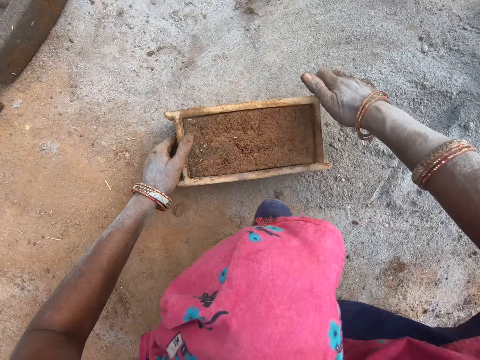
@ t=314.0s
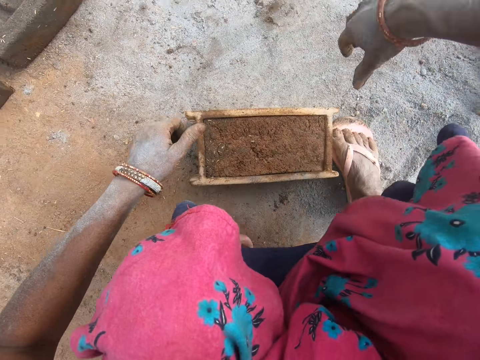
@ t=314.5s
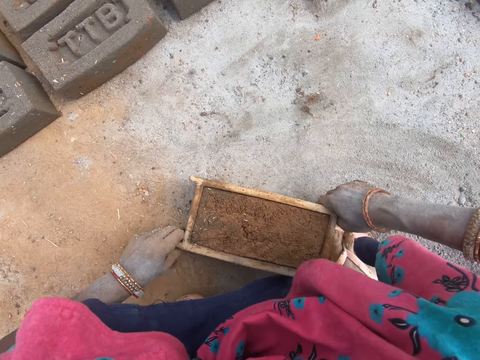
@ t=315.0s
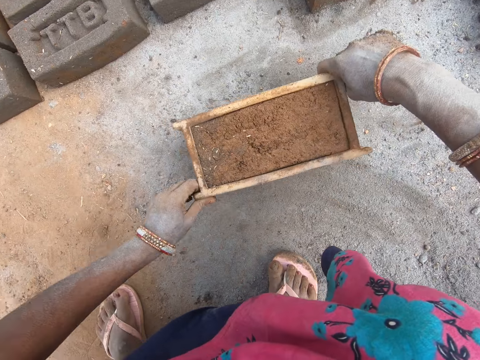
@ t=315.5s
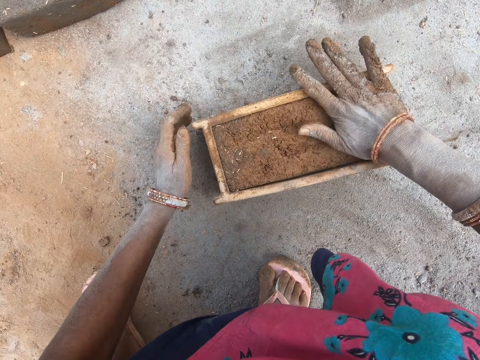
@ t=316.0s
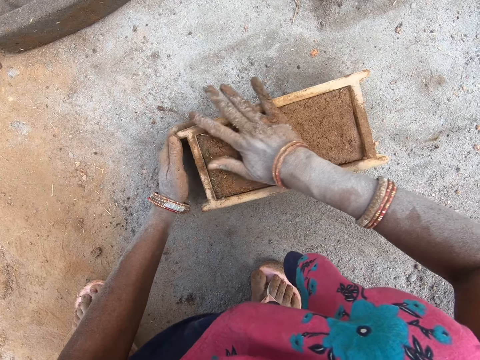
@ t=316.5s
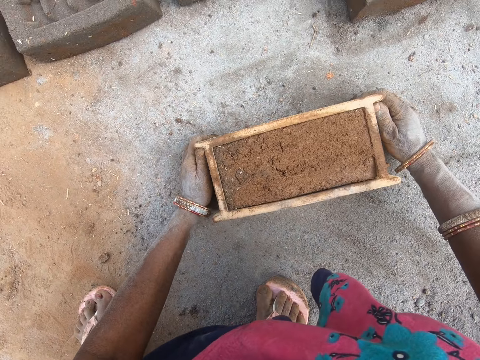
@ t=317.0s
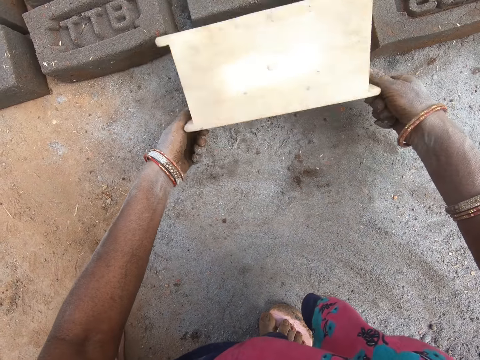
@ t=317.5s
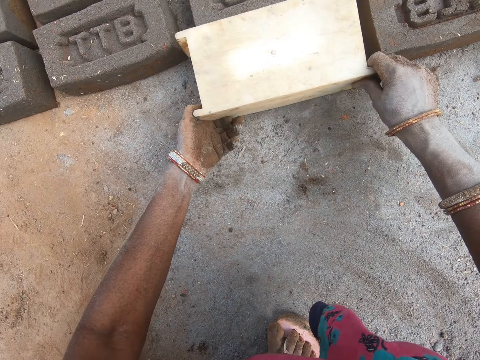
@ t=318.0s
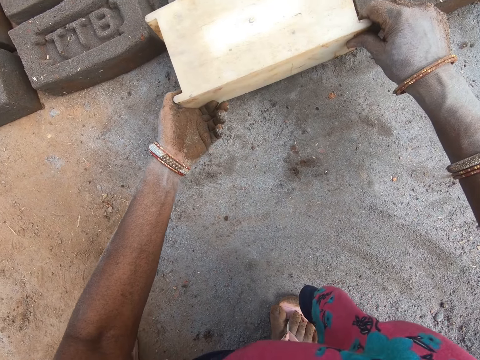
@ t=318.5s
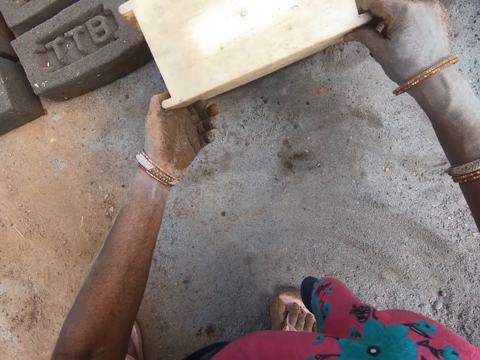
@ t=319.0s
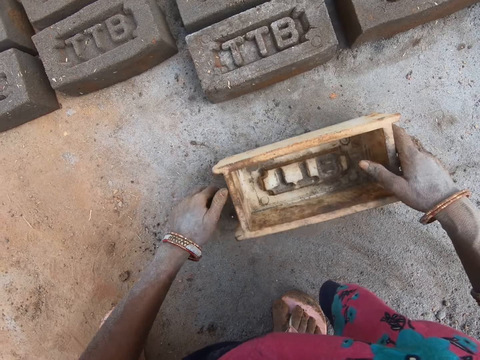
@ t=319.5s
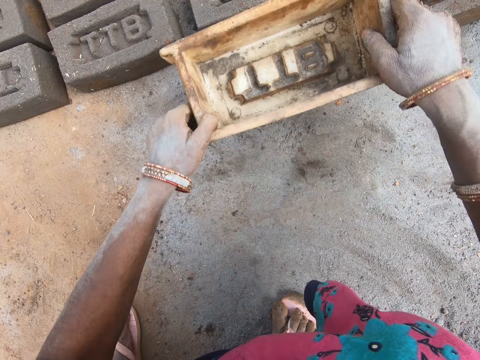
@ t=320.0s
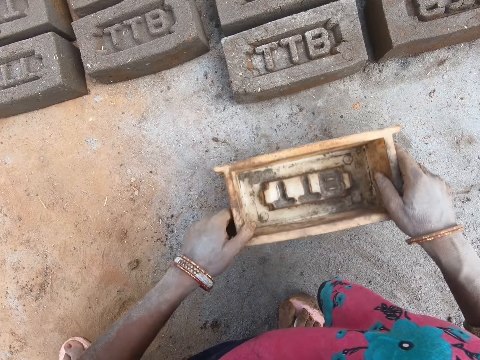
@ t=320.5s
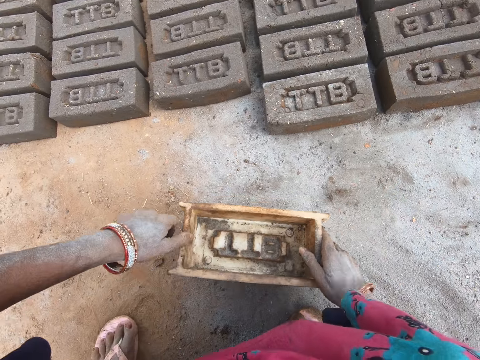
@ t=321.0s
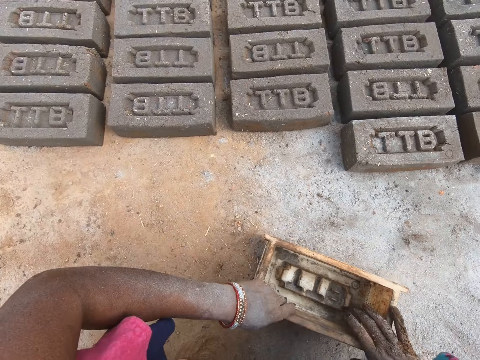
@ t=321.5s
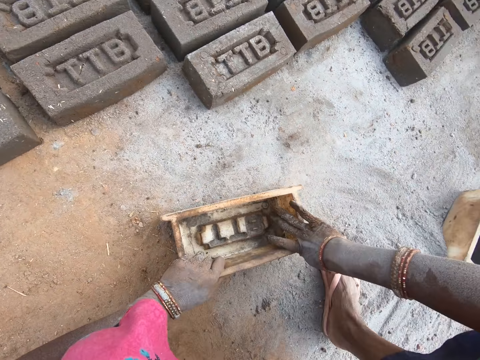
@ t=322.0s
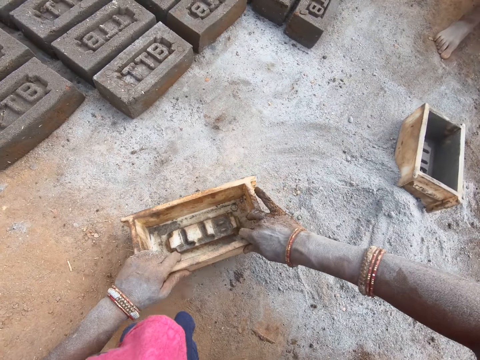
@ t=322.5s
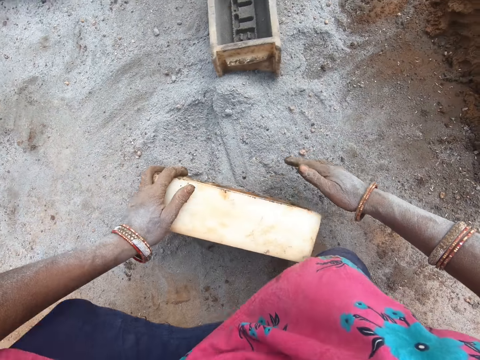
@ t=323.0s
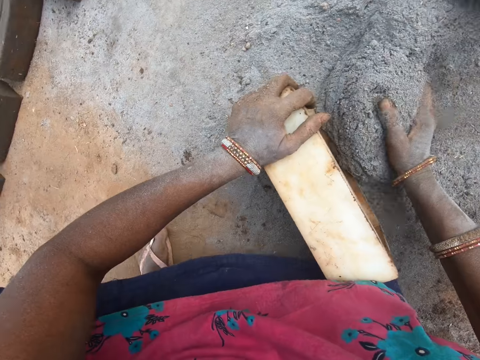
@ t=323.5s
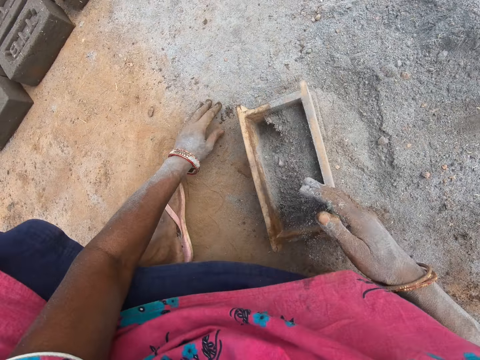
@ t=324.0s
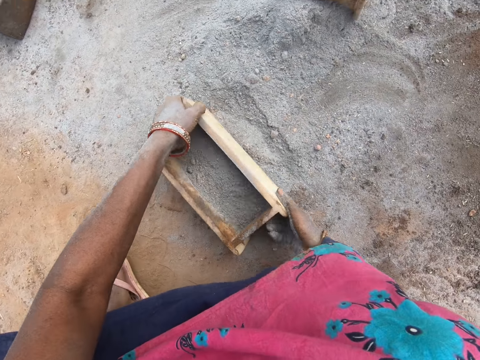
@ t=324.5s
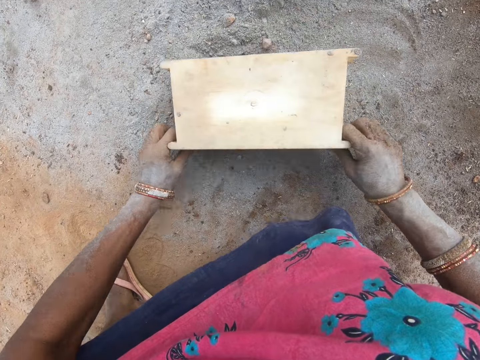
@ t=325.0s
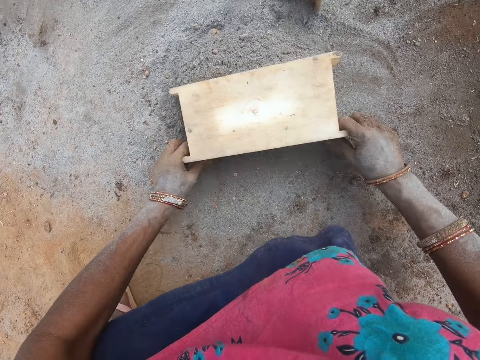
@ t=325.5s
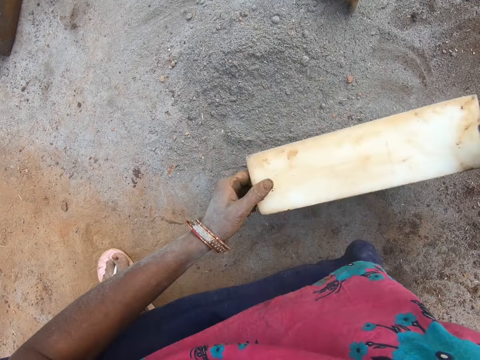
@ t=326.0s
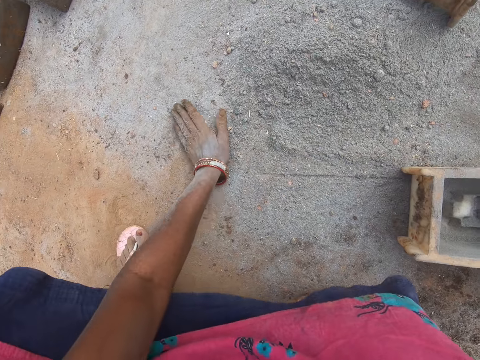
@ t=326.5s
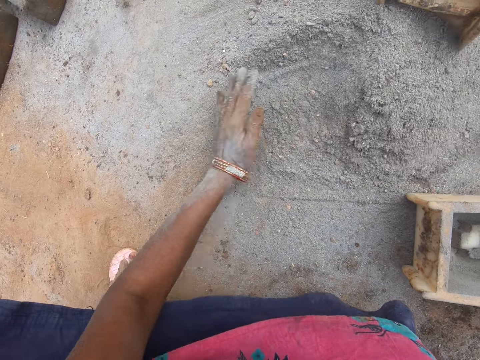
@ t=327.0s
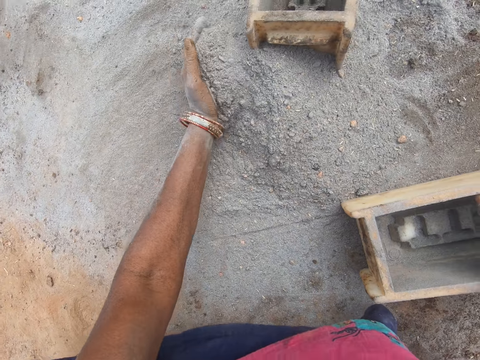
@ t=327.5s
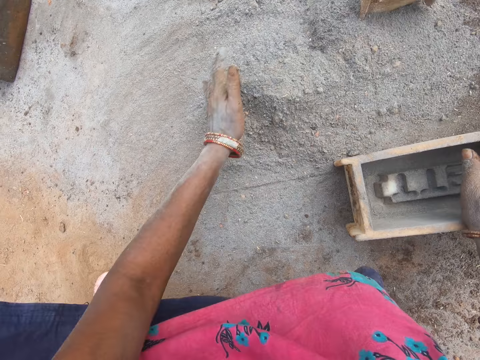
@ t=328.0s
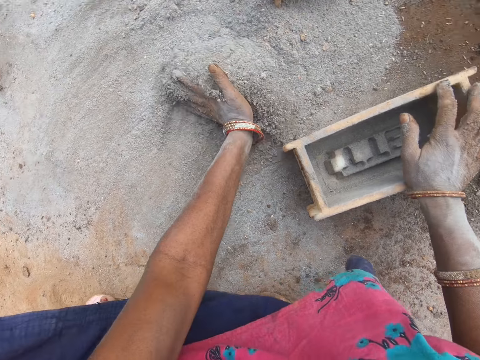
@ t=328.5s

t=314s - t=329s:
The camera wearer puts the brick mold on the ground. She picks up the brick mold. She puts the brick mold down. She smears the top of the brick mold with her right hand. She puts the brick on the ground. She turns the brick mold upside down. She removes the brick mold from the mold. She puts the brick mold on the ground. She picks up the brick mold. She presses the brick with the brick mold. She puts the brick mold on the ground. She holds the brick mold with both hands. She puts the sand or soil in the brick mold. She flips the brick mold. She pours the sand on the ground. She moves the sand with the brick mold. She spreads the soil on the ground. She puts the brick mold on the ground. She puts the sand on the side with the hand. She spreads the soil with the left hand.

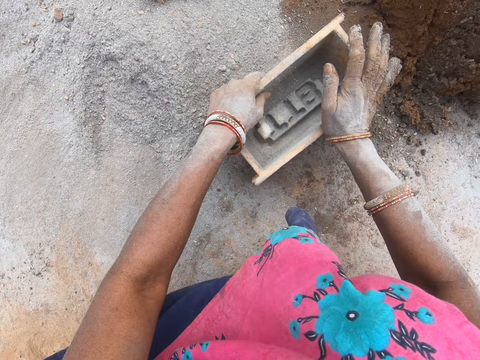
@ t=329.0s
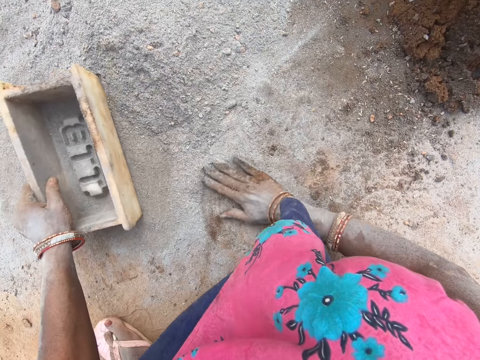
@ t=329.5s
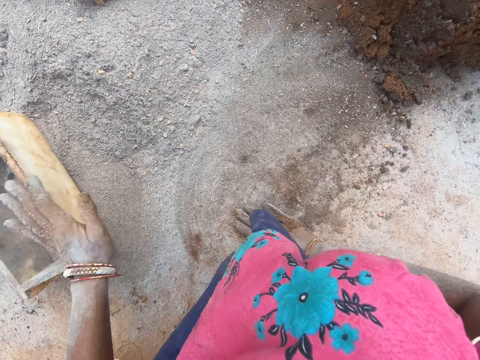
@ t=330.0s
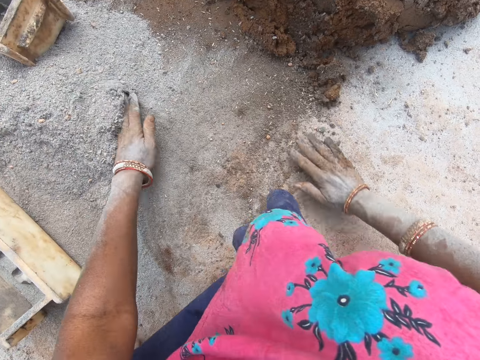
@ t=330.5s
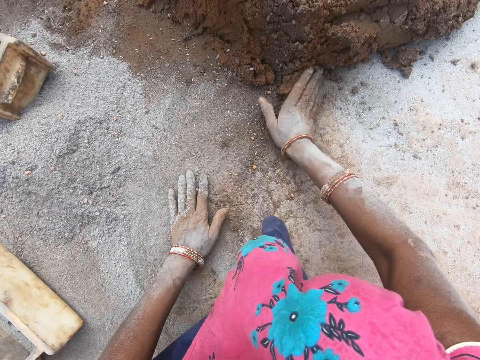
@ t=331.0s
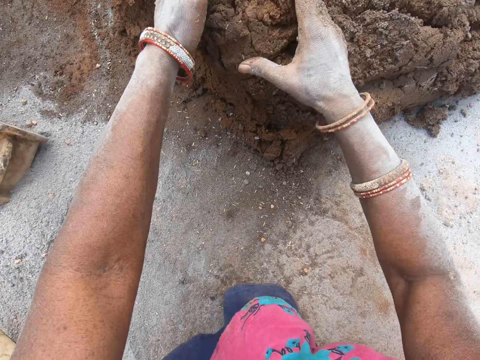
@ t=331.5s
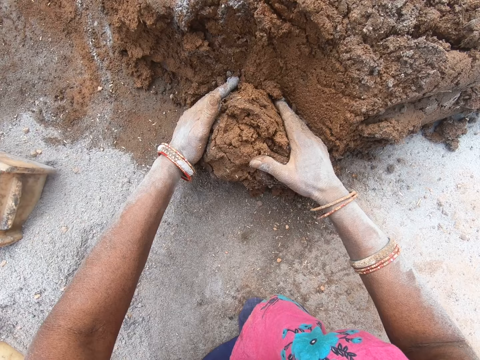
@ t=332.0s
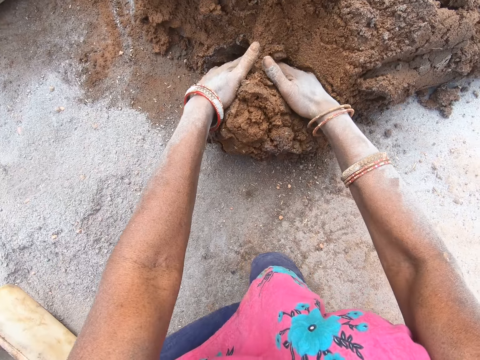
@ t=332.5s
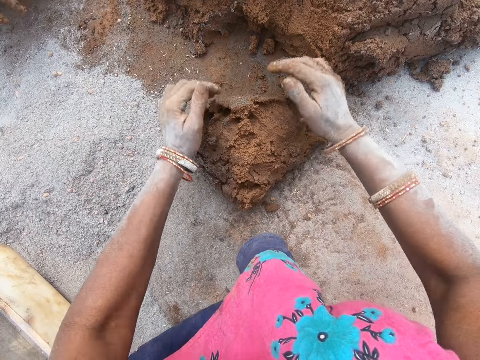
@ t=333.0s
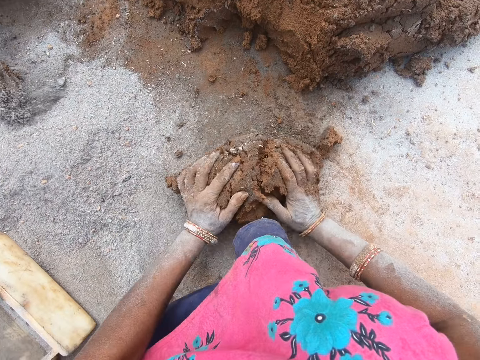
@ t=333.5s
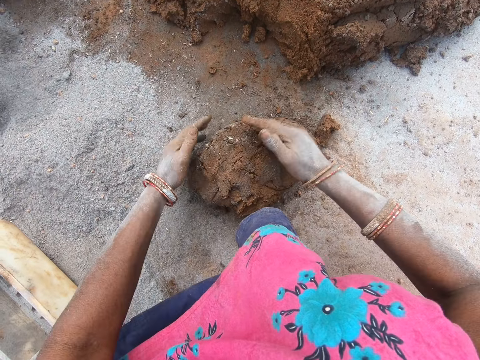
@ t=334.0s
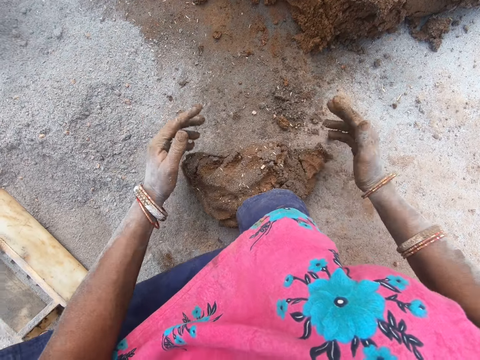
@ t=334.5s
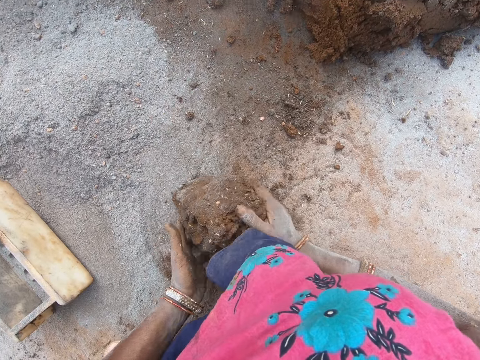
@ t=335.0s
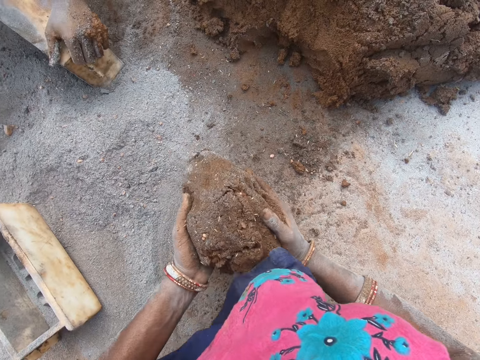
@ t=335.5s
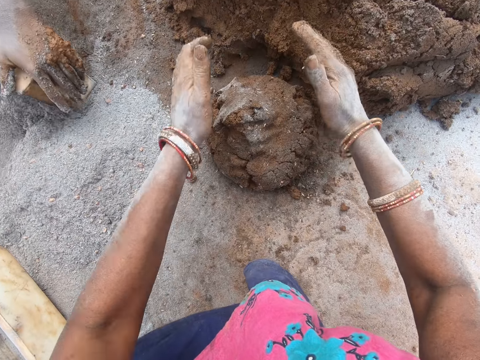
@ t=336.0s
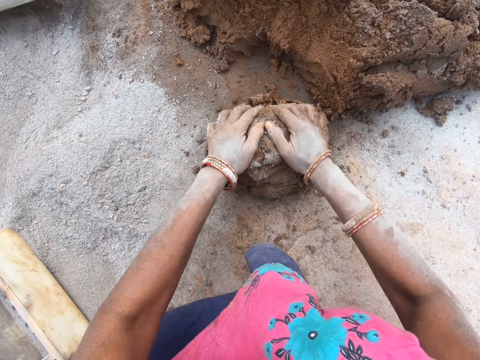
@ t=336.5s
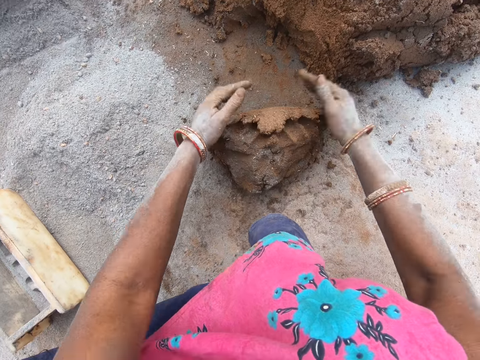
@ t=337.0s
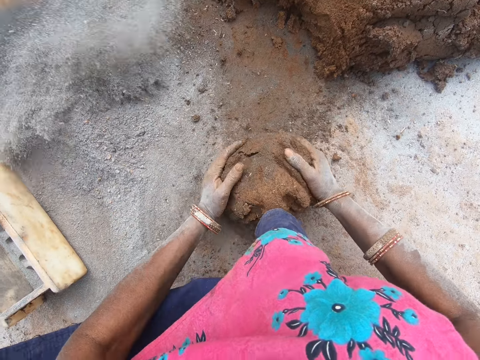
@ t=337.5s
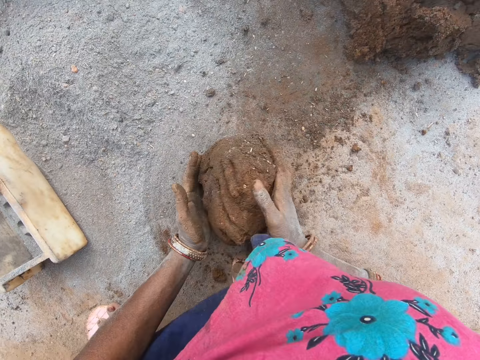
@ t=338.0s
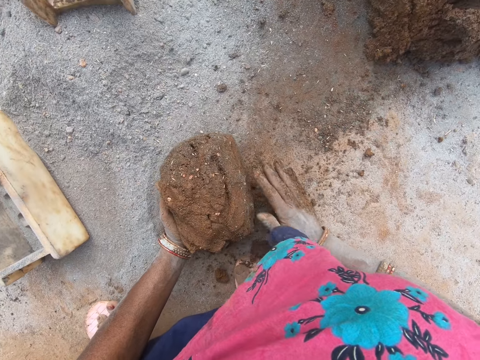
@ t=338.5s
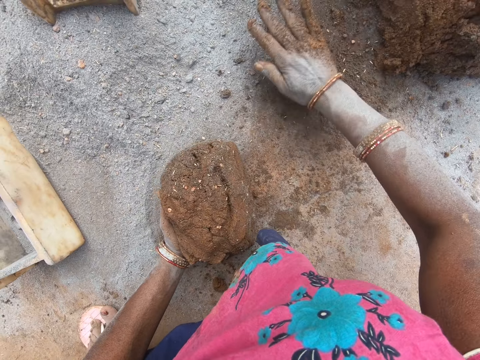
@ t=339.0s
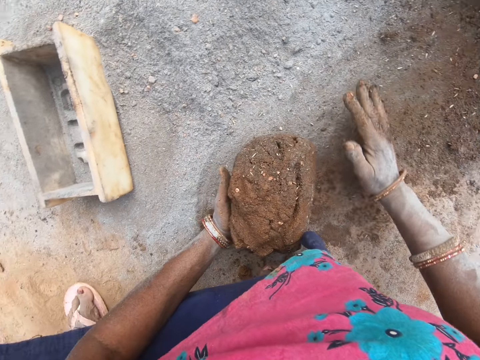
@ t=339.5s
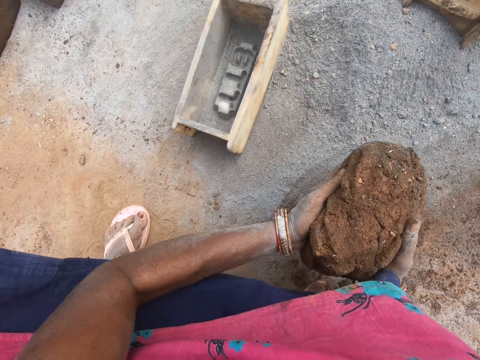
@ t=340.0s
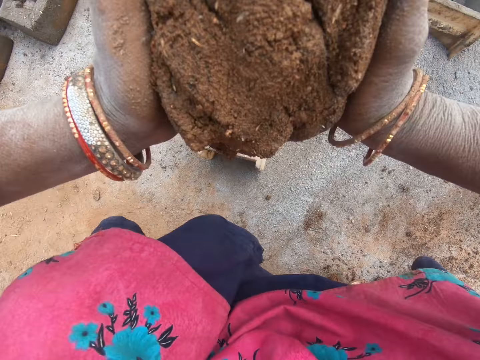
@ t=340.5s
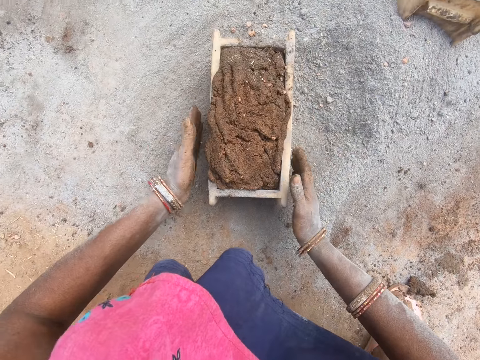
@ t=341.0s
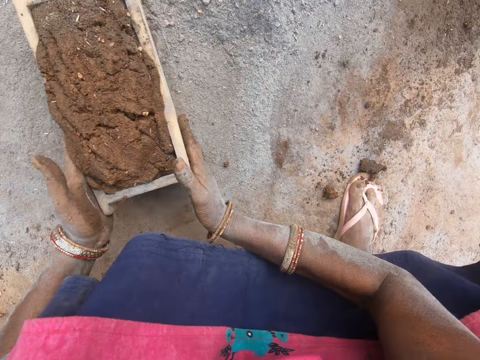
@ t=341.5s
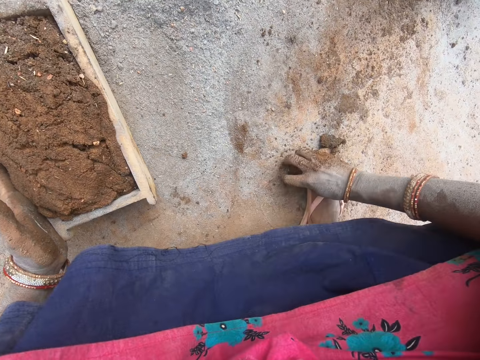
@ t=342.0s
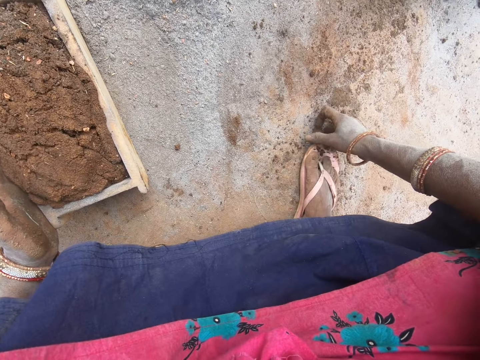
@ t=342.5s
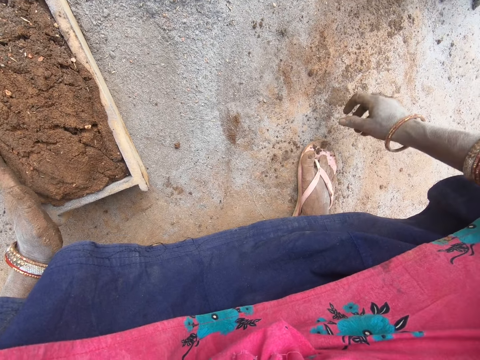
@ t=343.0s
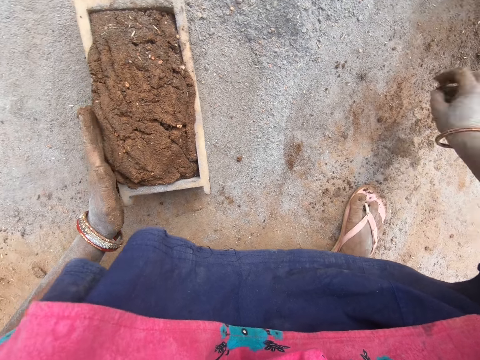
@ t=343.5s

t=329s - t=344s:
The camera wearer holds the brick mold with the left hand. She rubs her right hand on the ground. She scoops the clay with hands. She cuts the soil with both her hands. She rolls the clay with hands on the ground. She molds the soil. She picks up the clay. She puts the clay on the ground. She rolls the clay with hands on the ground. She rubs the hand on the ground. She picks up the clay. She puts the clay in the brick mold. She holds the brick mold with both hands. She picks up the clay.
